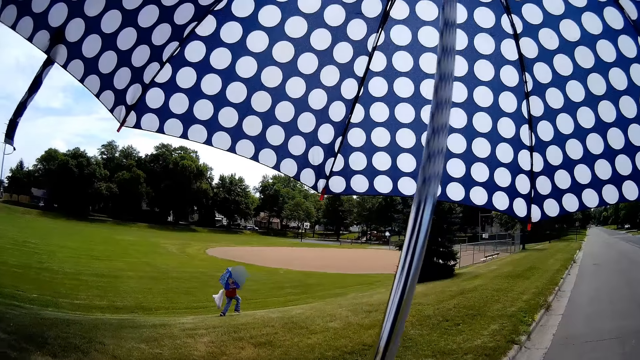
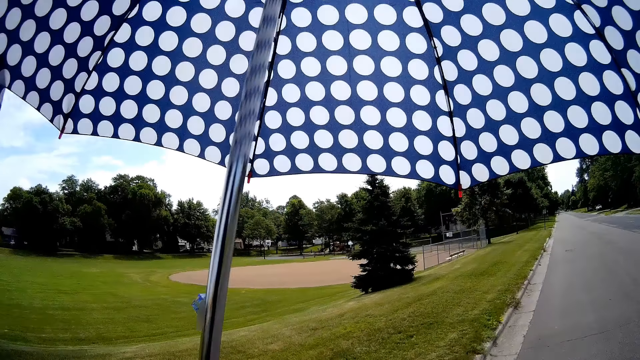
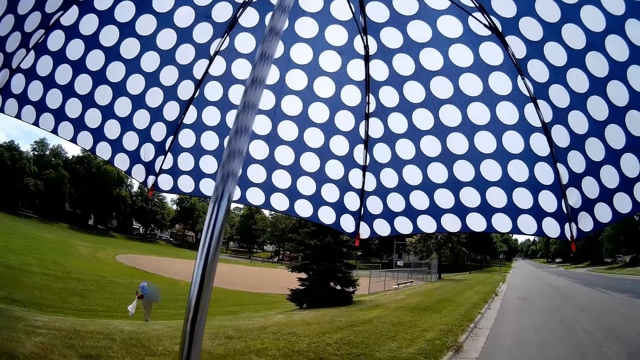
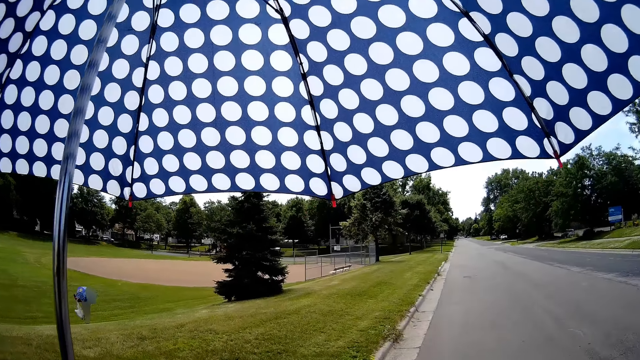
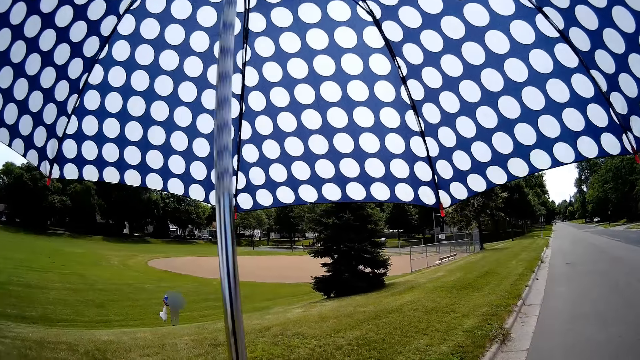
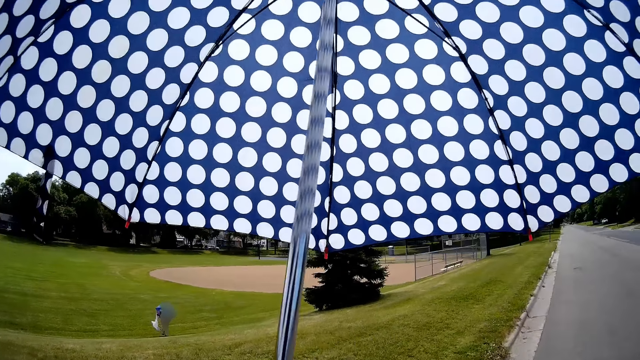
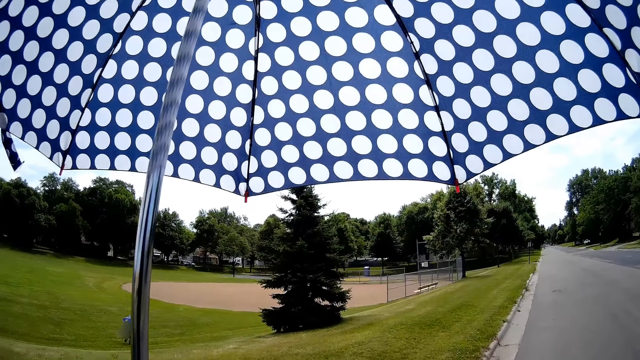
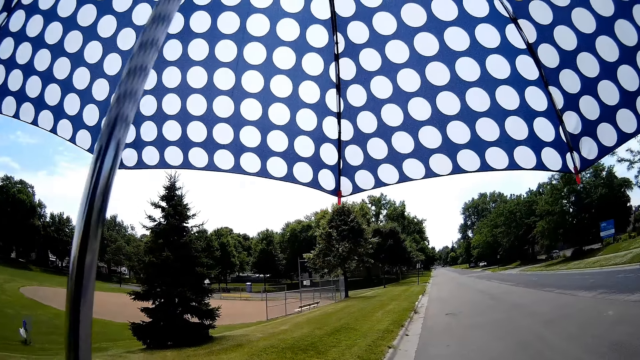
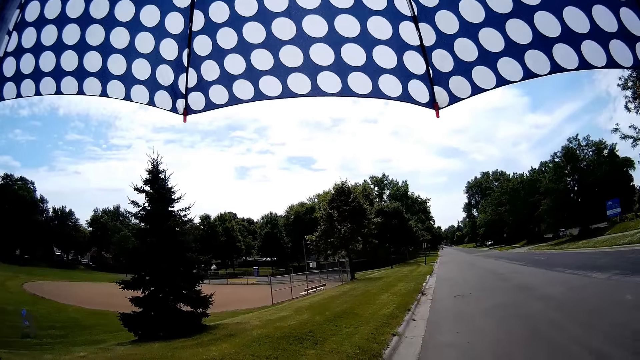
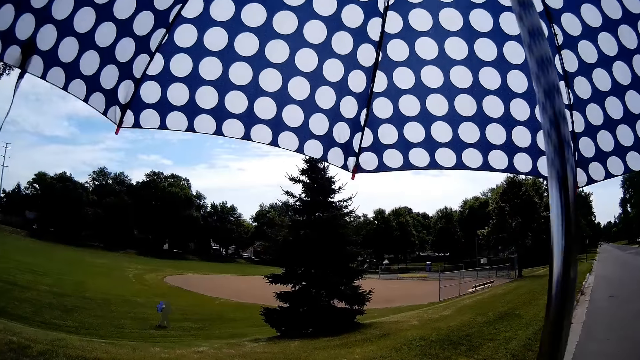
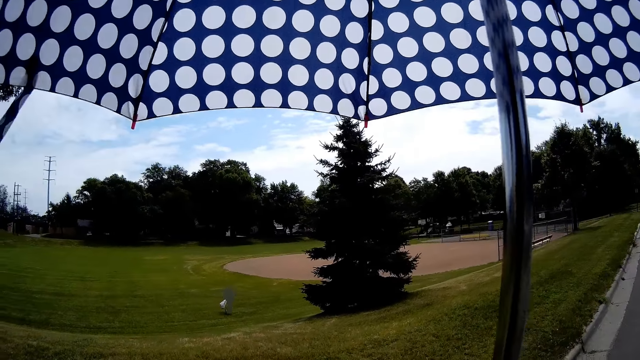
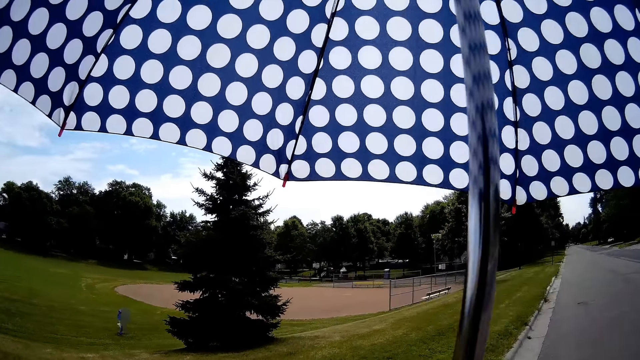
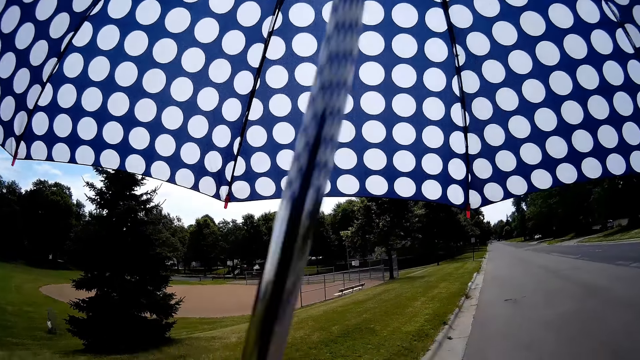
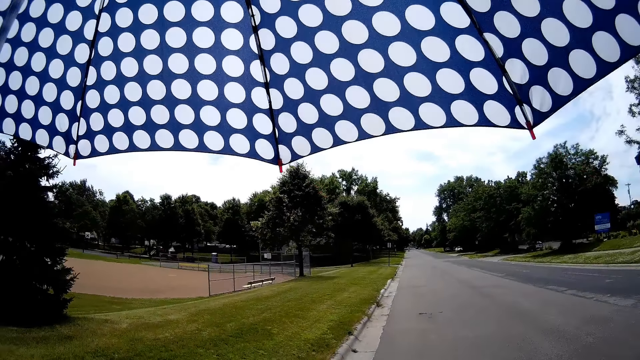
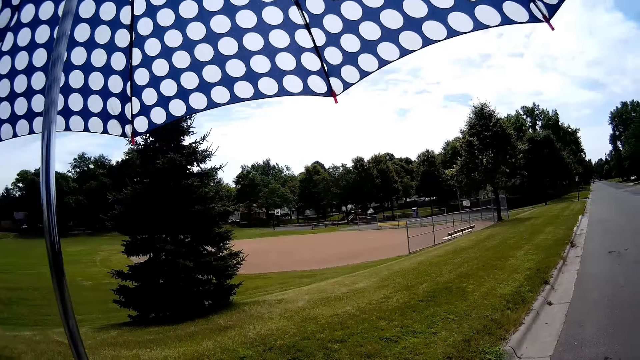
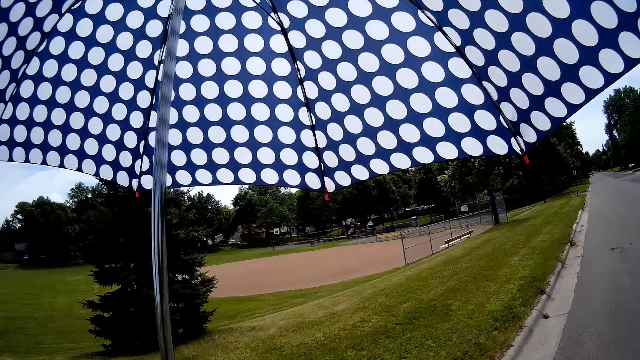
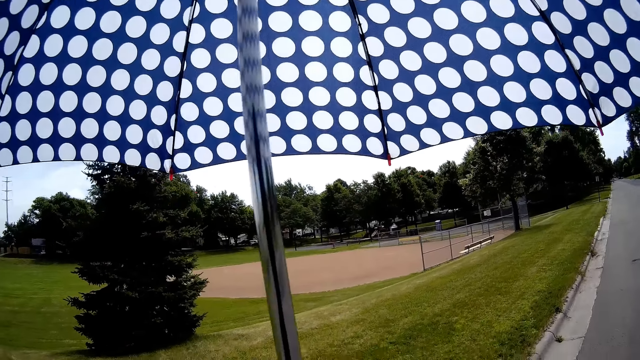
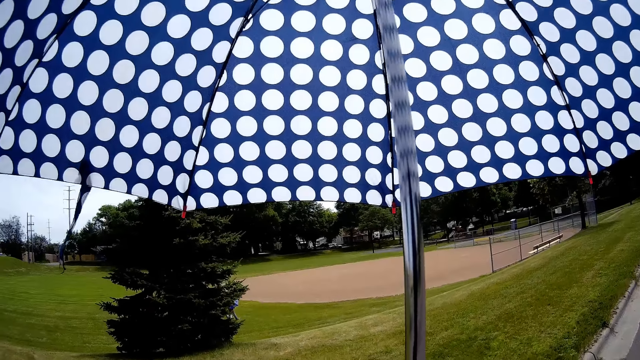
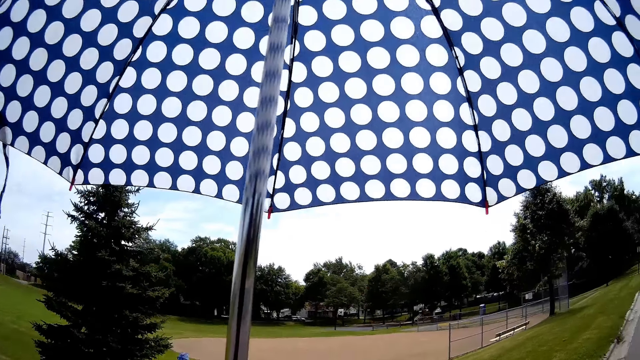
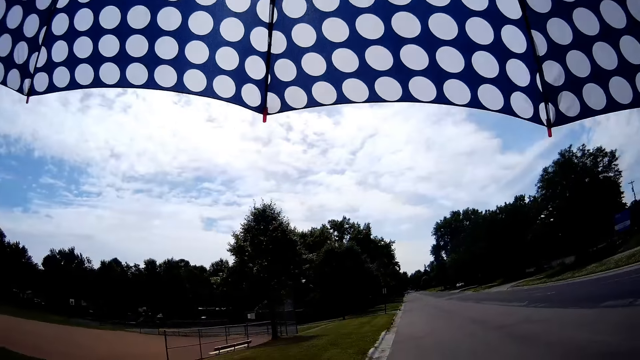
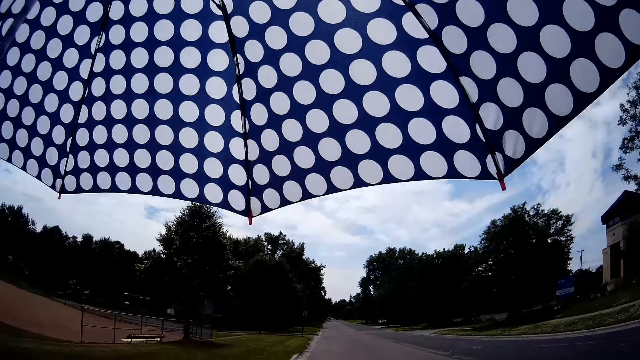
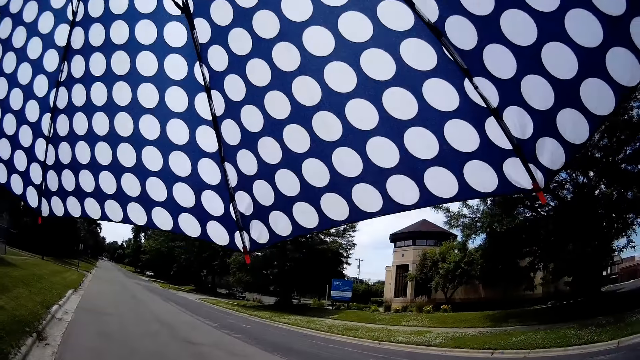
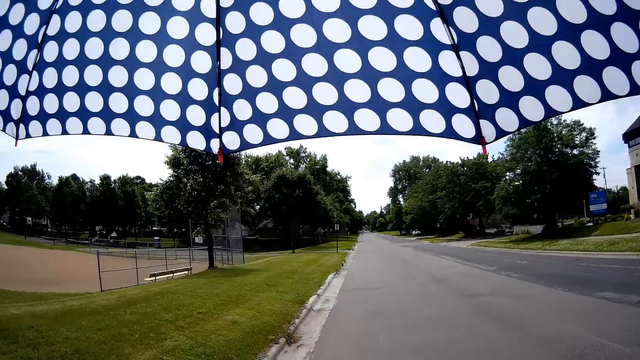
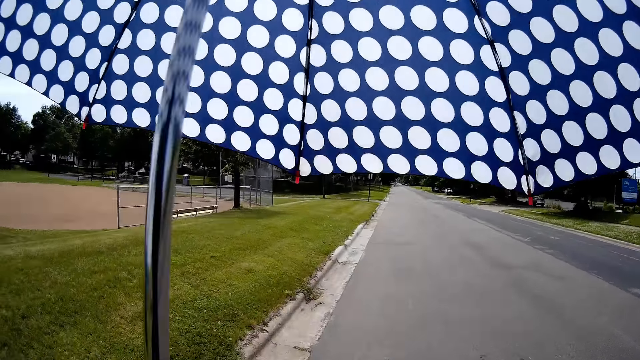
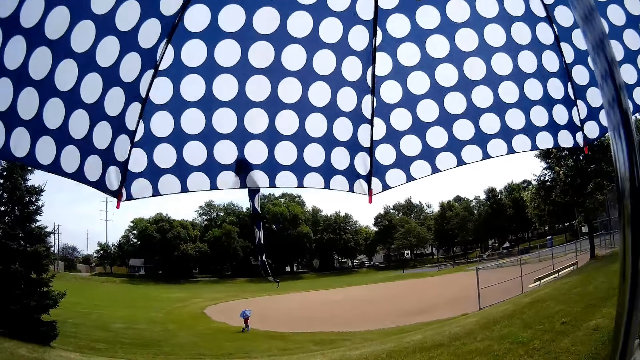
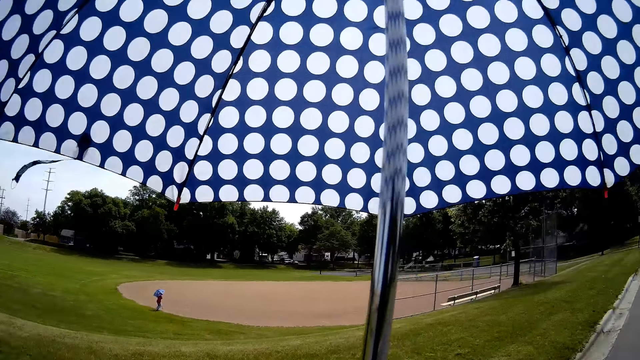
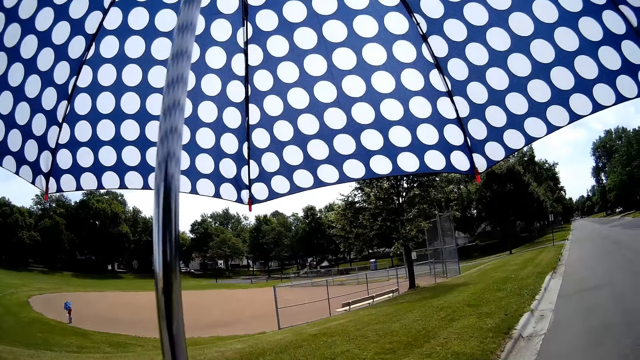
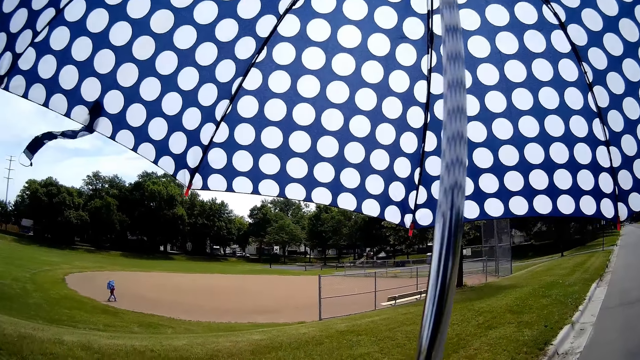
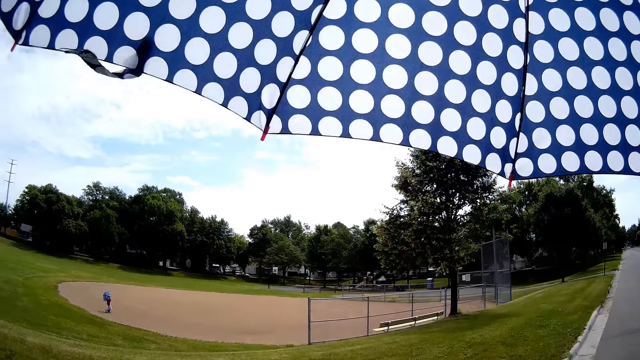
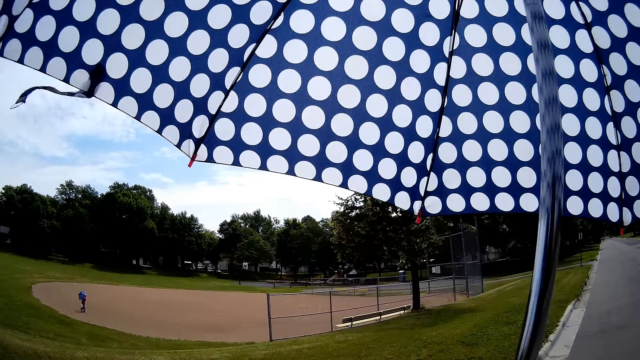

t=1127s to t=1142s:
The camera wearer talks to a baby. The baby talks to the camera wearer. The camera wearer walks around. They talk.

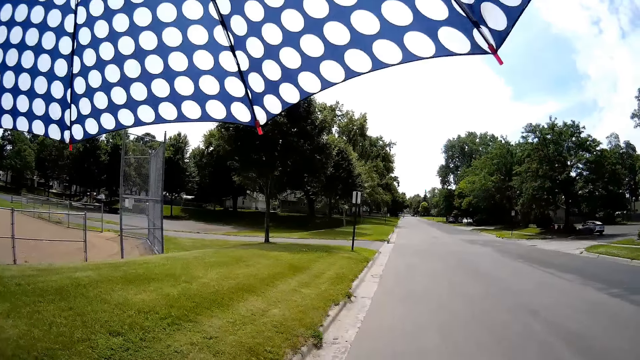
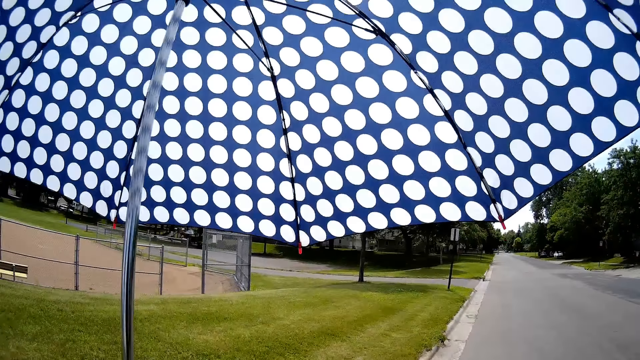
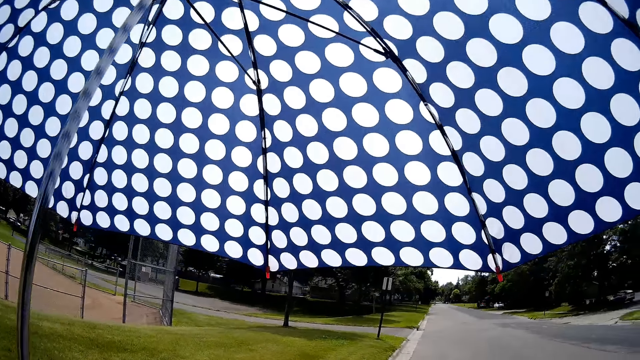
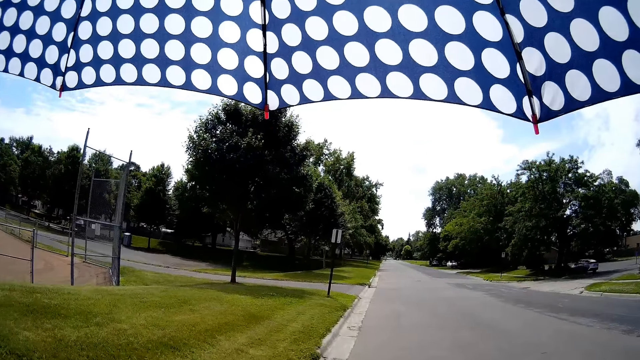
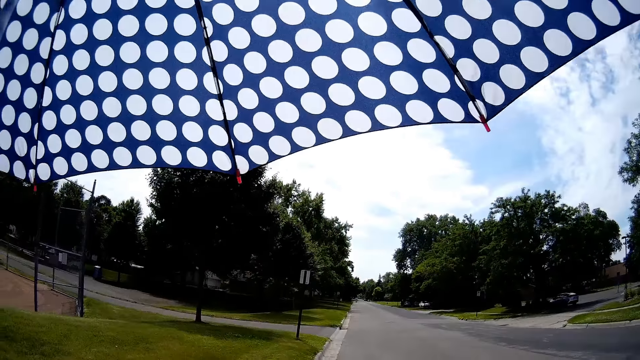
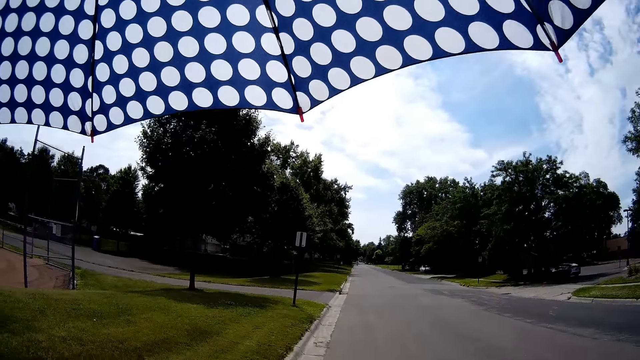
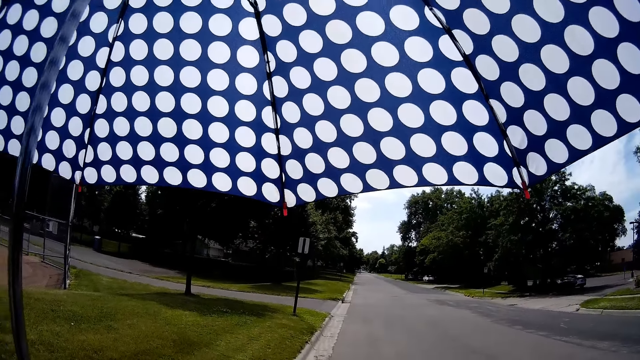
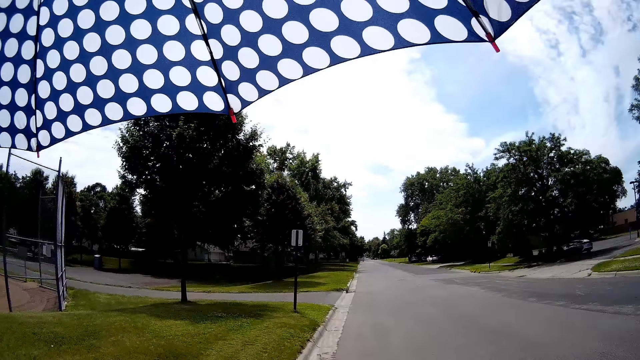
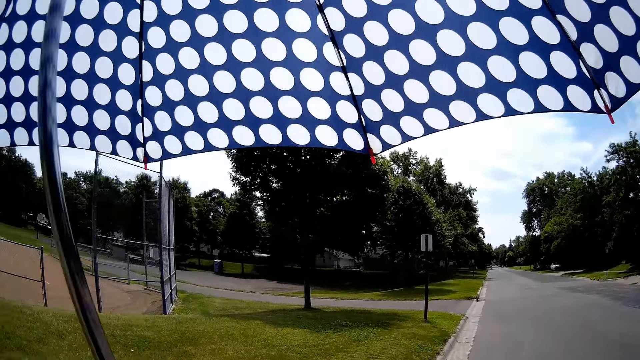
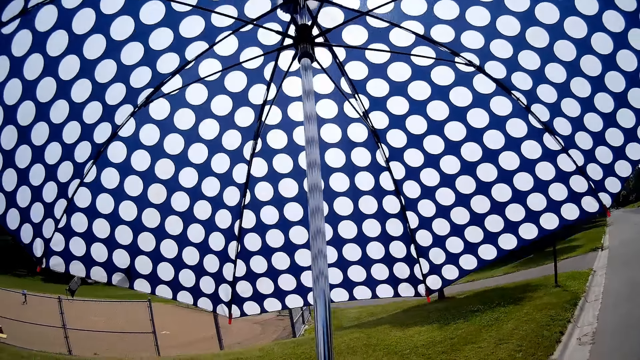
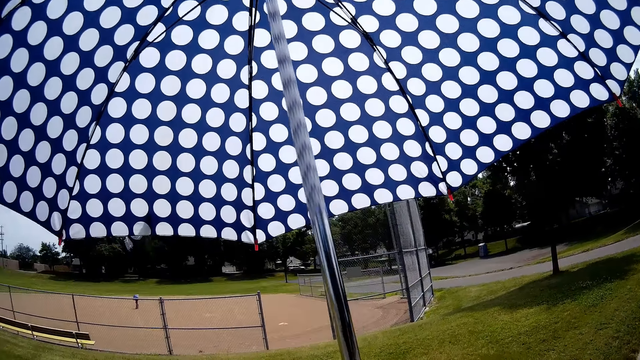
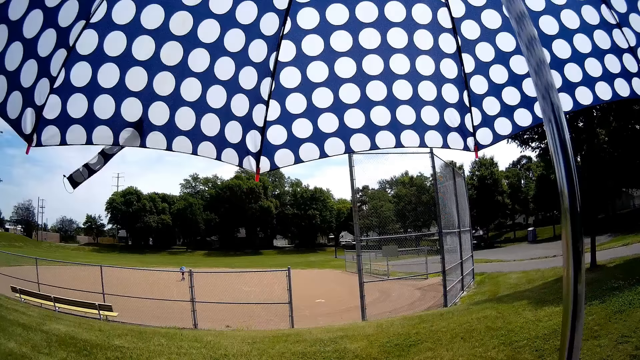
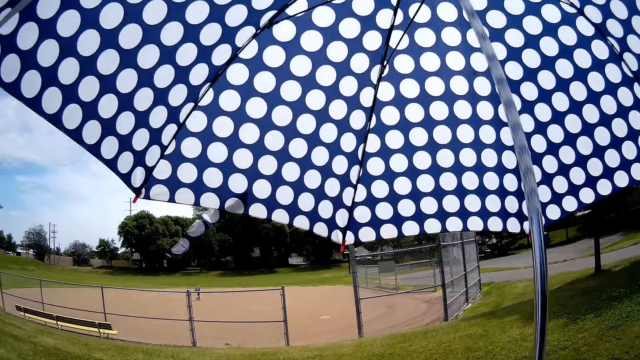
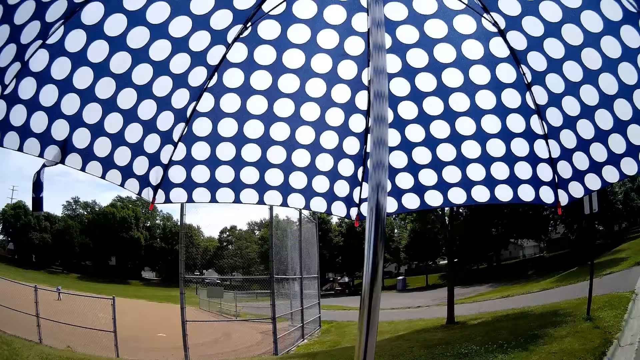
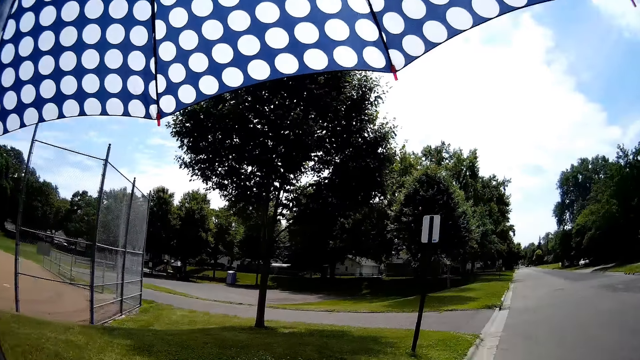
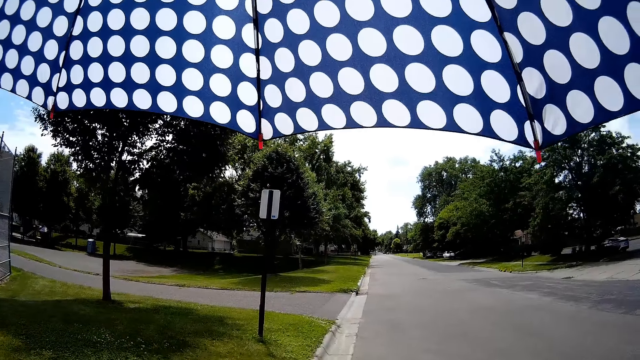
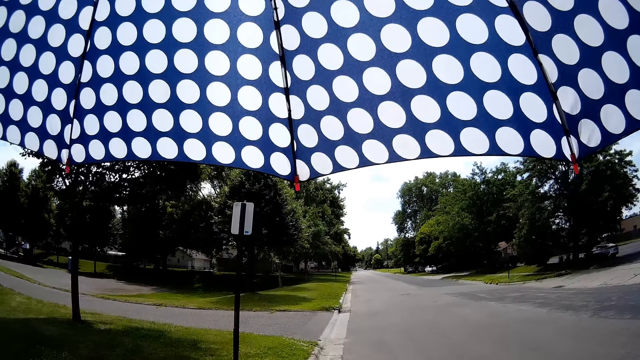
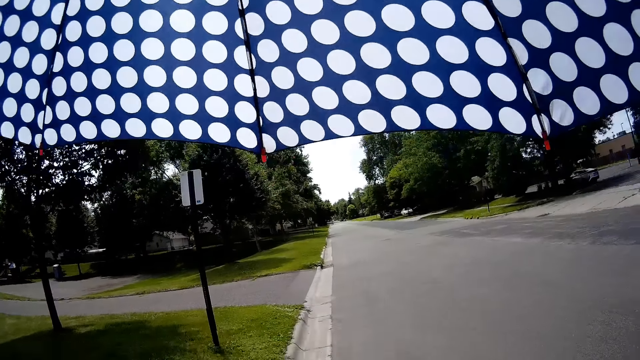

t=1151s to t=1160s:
The camera wearer looks around.
